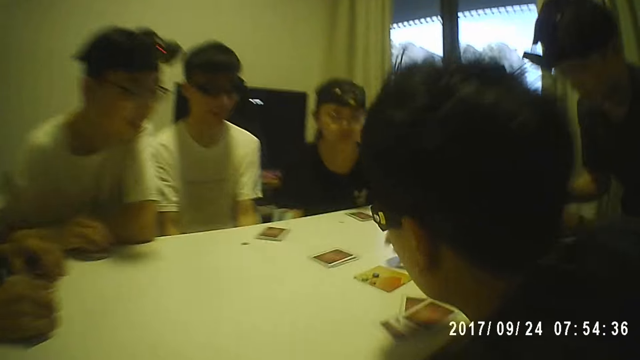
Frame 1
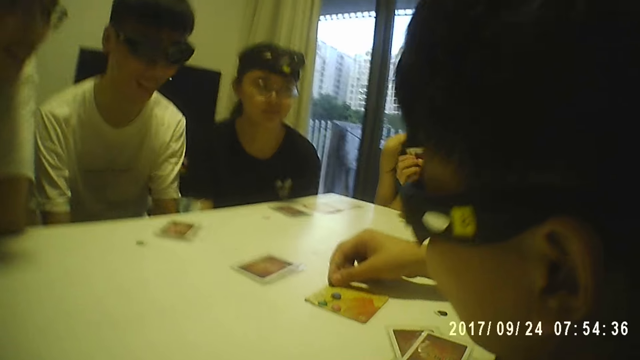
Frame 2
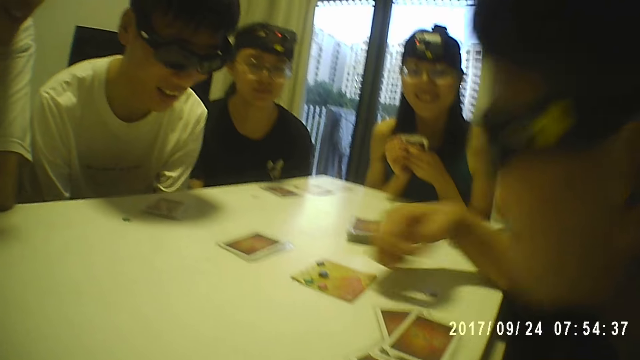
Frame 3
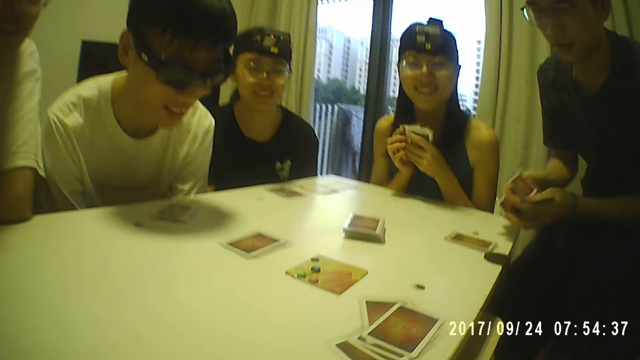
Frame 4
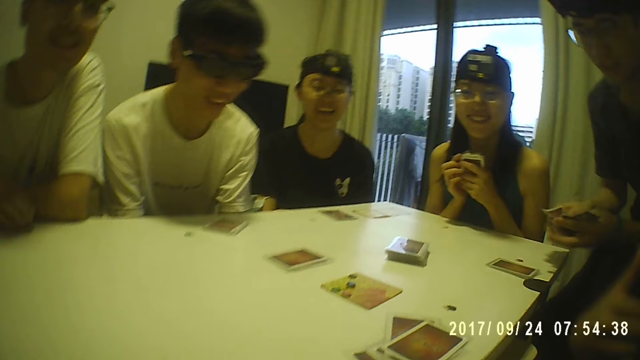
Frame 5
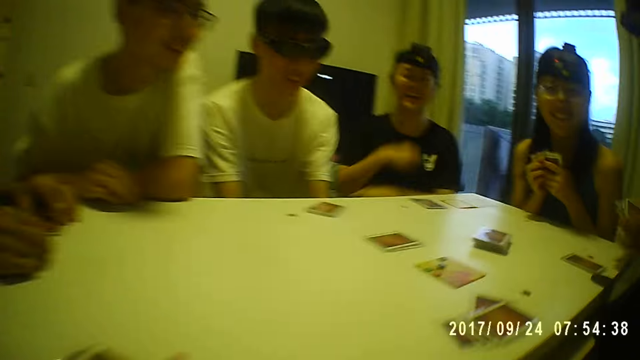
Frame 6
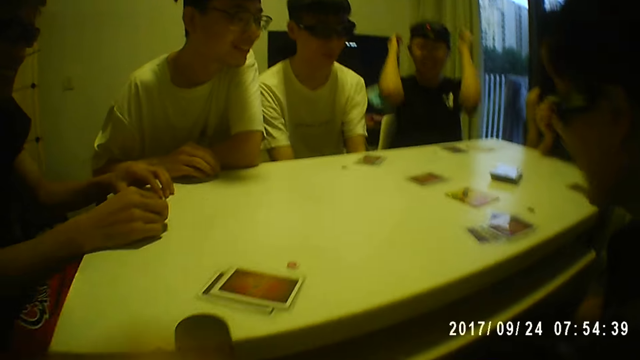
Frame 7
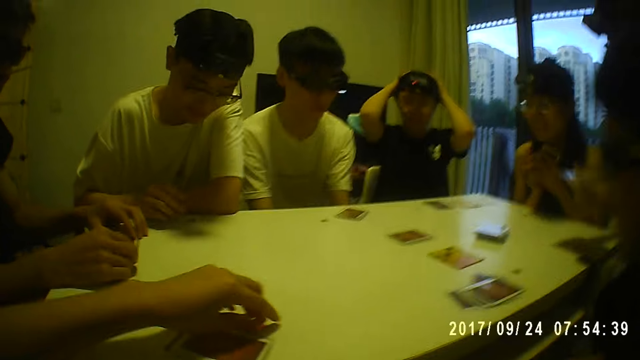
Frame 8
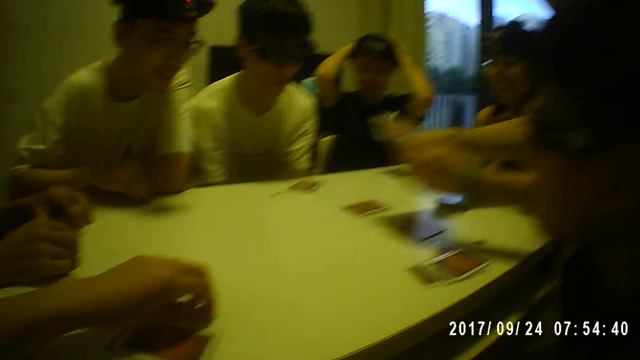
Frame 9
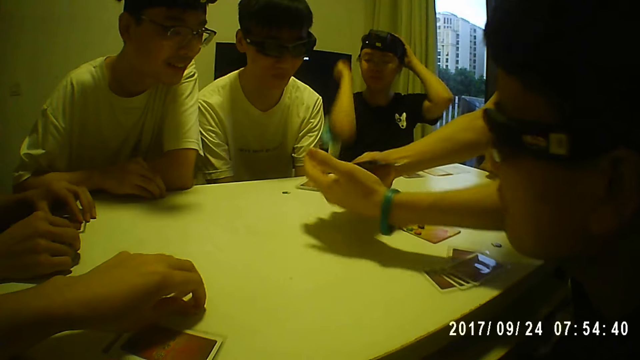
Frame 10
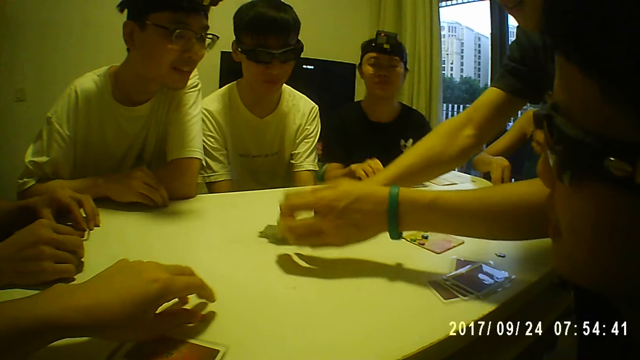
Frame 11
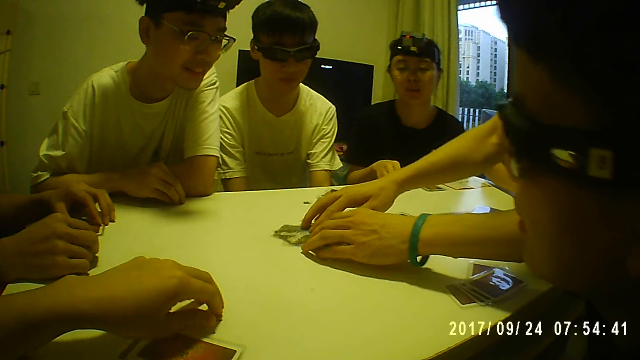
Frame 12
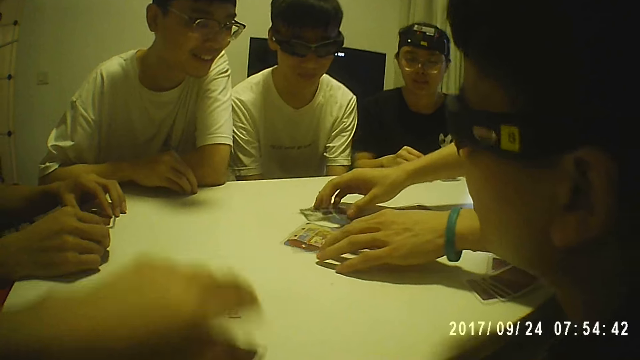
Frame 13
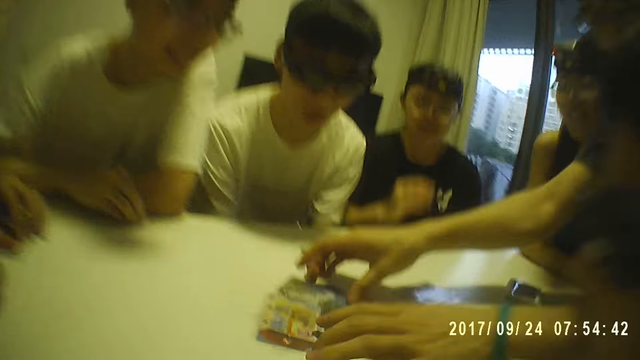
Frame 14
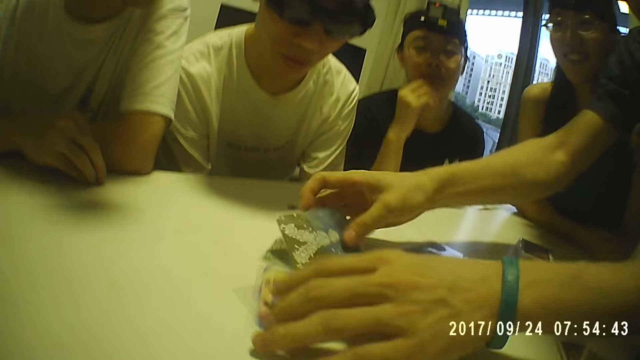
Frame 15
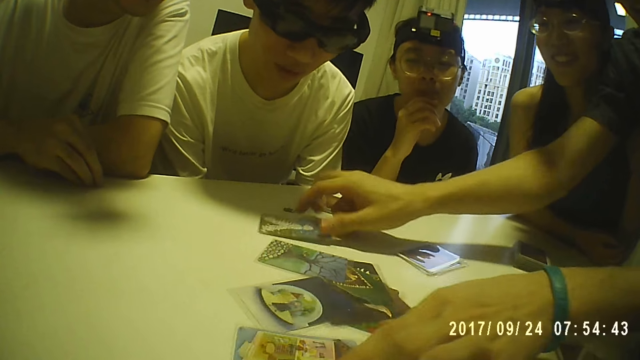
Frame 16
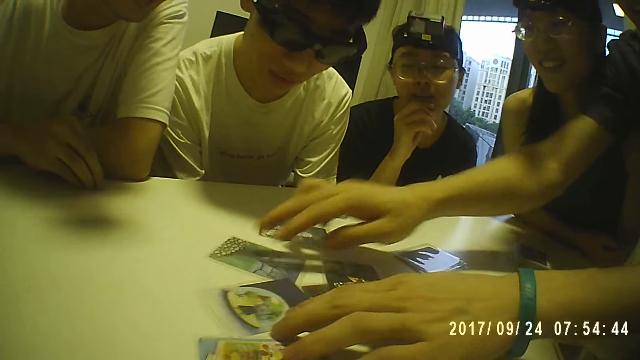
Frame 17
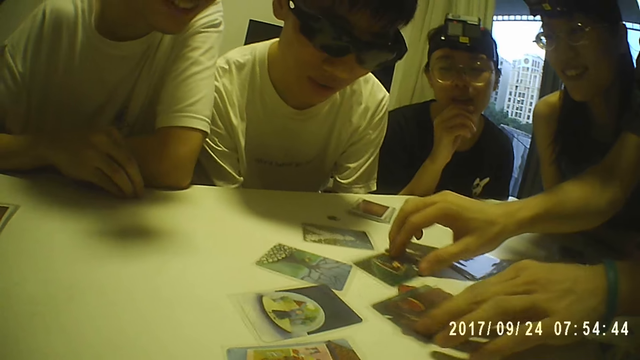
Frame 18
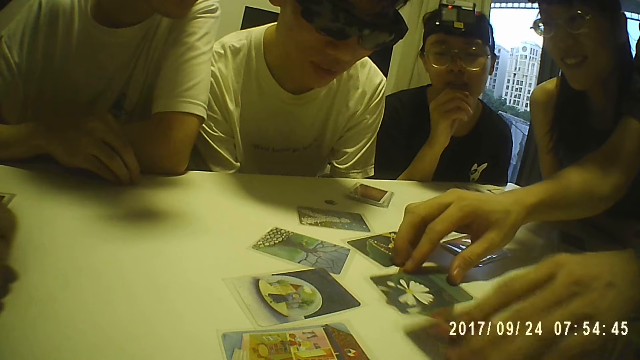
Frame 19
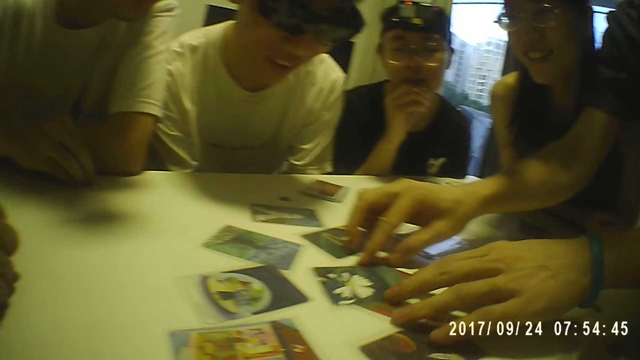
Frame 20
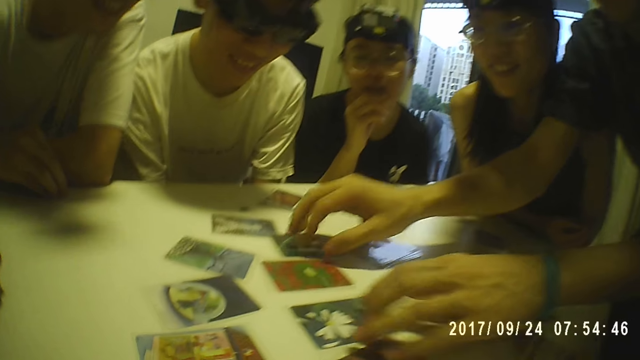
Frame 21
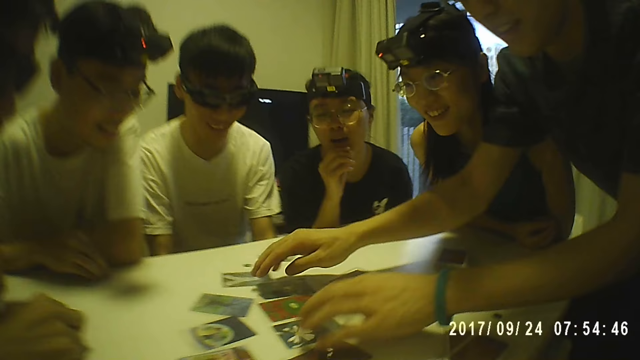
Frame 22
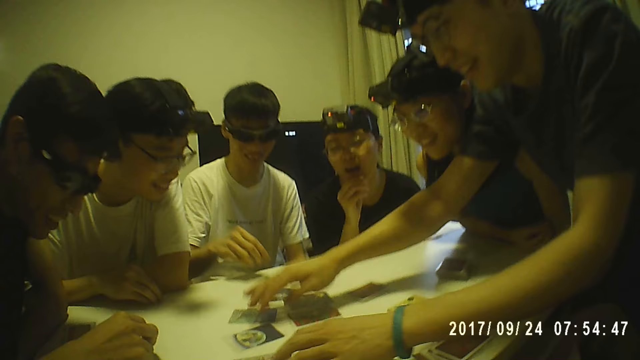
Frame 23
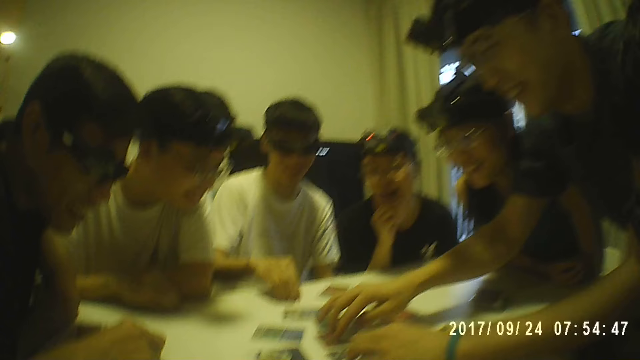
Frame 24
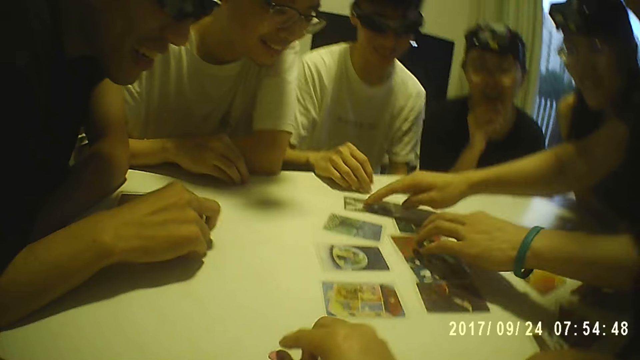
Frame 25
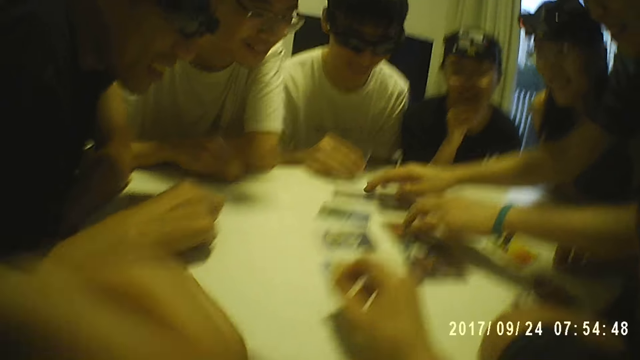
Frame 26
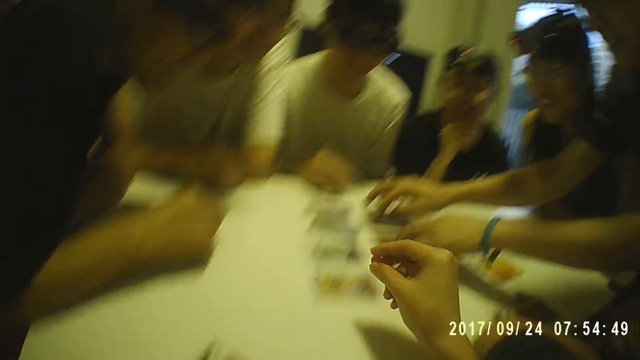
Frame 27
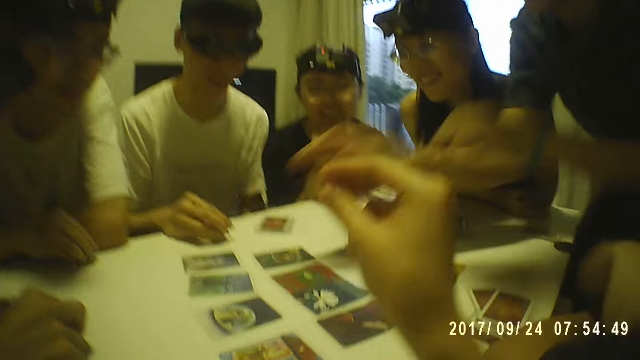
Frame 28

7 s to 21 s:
A man picks up a card piece with his right hand. Another man arranges the cards with both hands. A person holds the cards with both hands. A woman touches her head with both hands. The camera wearer takes a card piece on the table with her left hand. The other man holds the cards with both hands. He drops the cards on the table with his right hand and spreads the cards on the table with both hands. The other man touches the card on the table. Another man picks up a card piece on the table with his right hand.

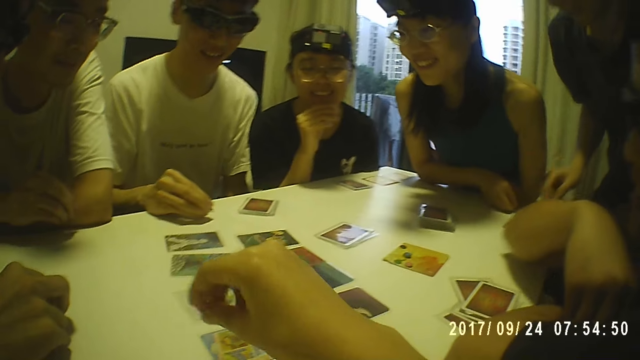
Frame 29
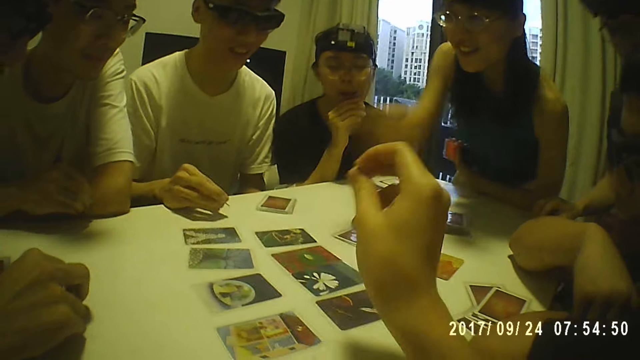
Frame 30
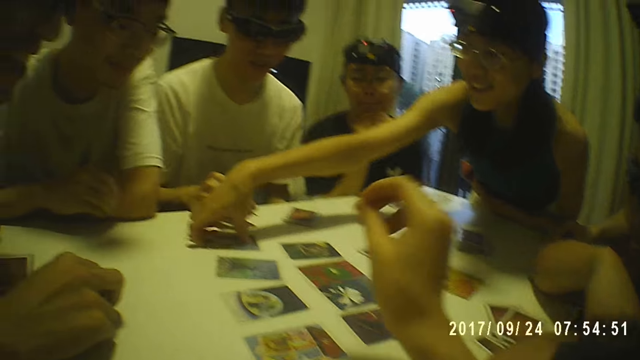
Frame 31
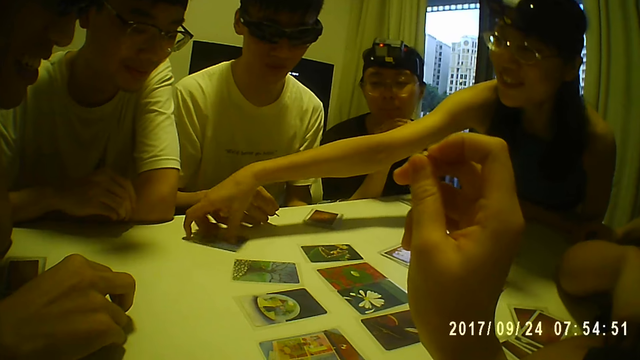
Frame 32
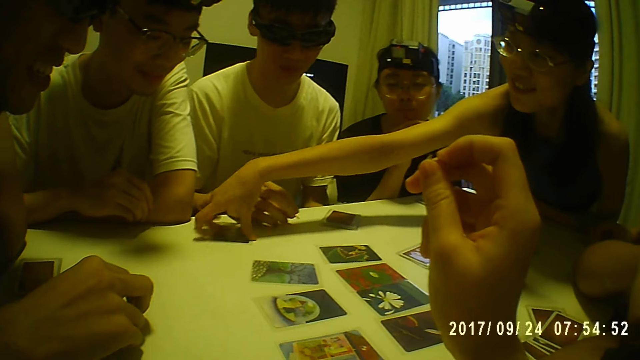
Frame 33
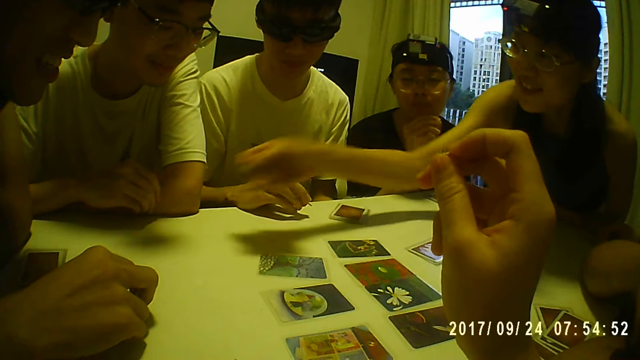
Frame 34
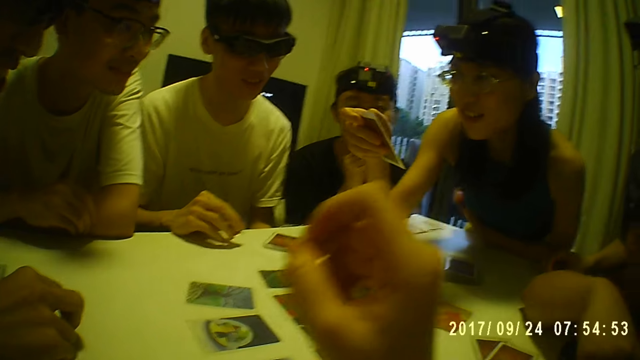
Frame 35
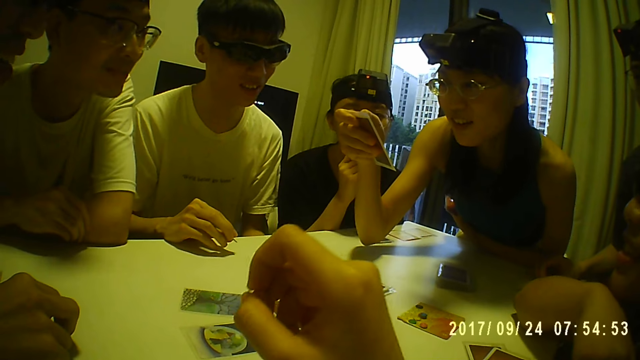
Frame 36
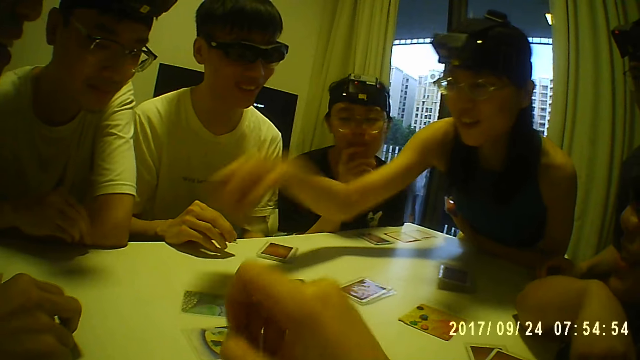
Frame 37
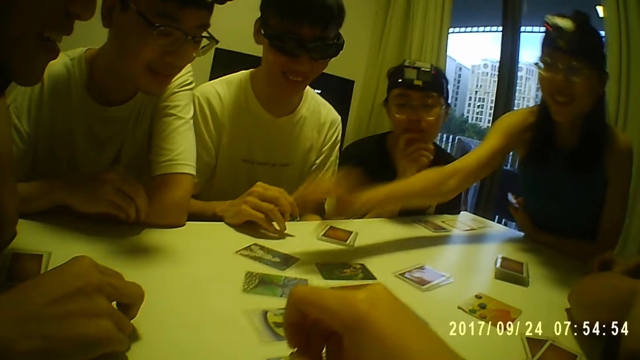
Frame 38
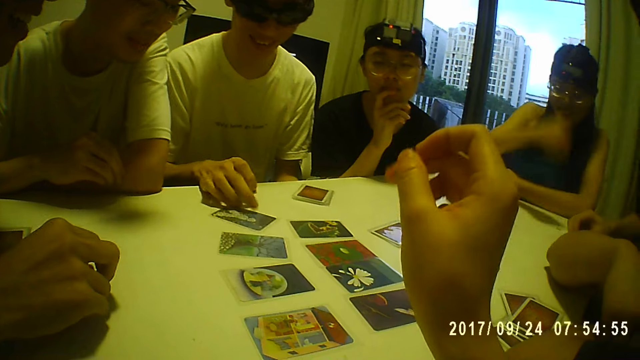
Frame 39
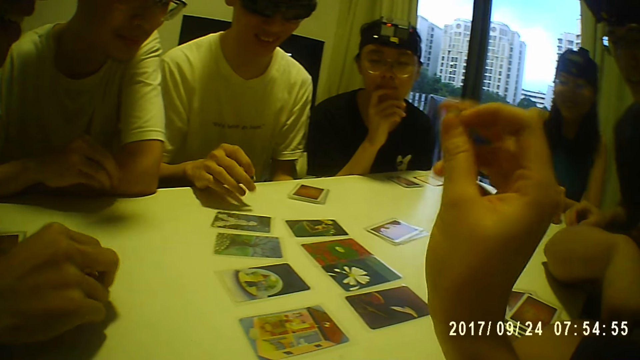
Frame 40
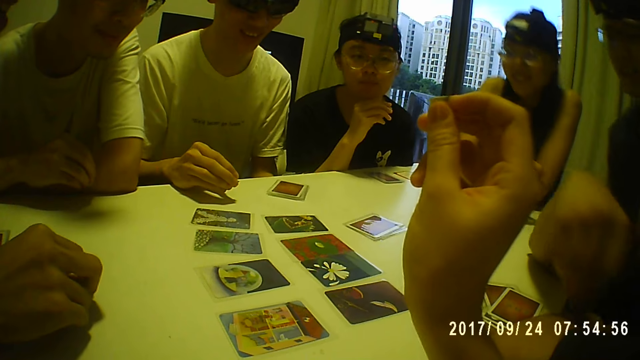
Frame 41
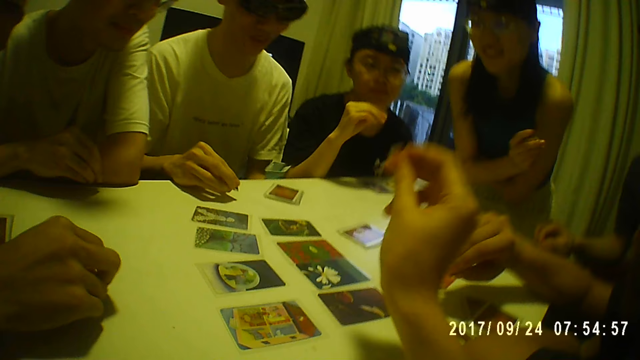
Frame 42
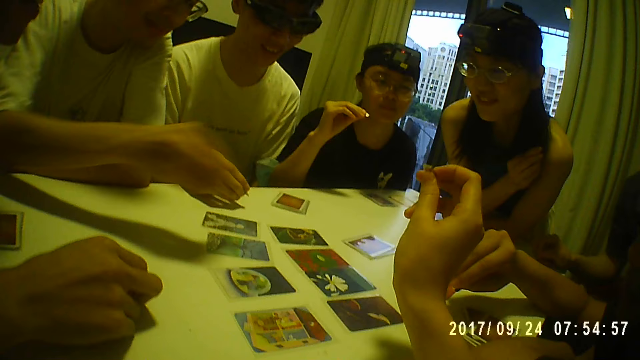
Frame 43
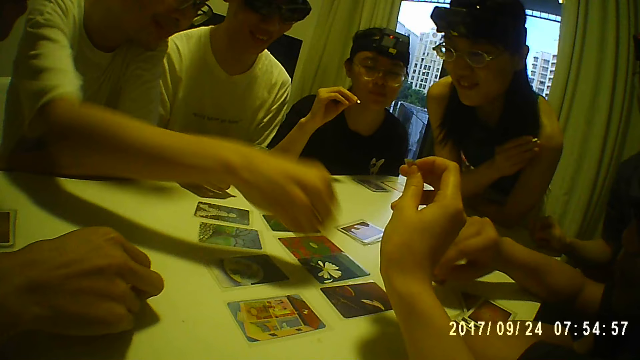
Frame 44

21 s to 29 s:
A woman takes a card on the table with her right hand. She holds the card on her right hand. She drops the card in her right hand on the table. She sits down. A man touches a card on the table with his right hand. The woman stands up.
